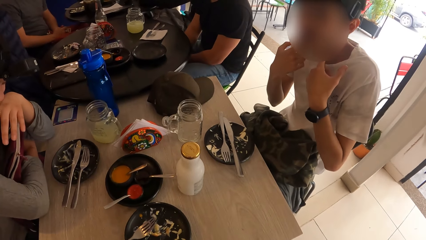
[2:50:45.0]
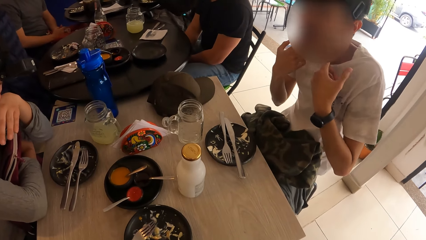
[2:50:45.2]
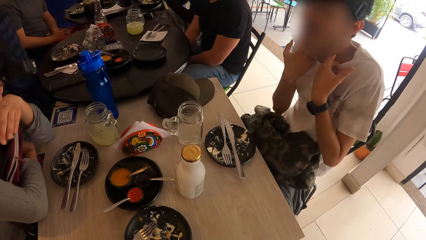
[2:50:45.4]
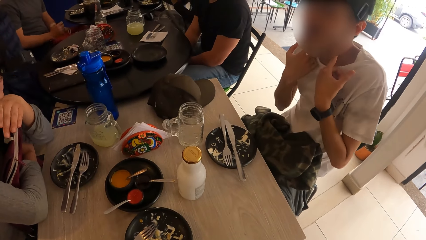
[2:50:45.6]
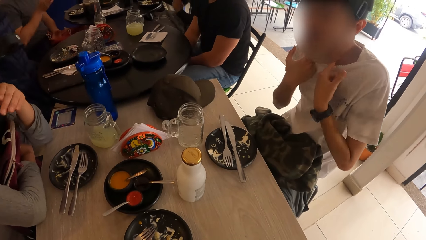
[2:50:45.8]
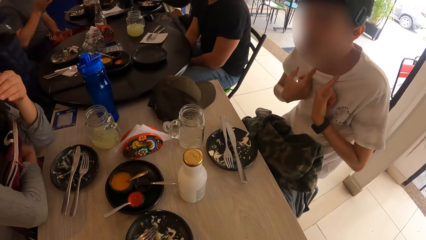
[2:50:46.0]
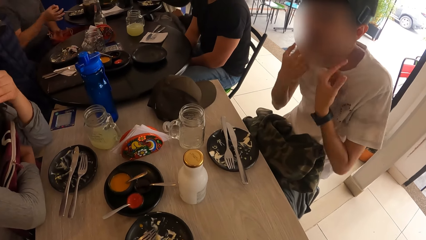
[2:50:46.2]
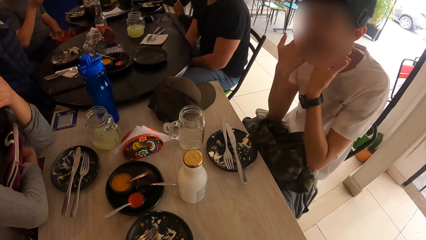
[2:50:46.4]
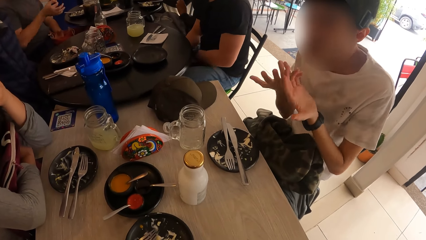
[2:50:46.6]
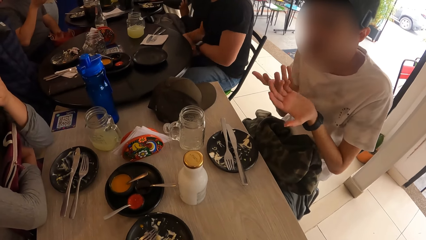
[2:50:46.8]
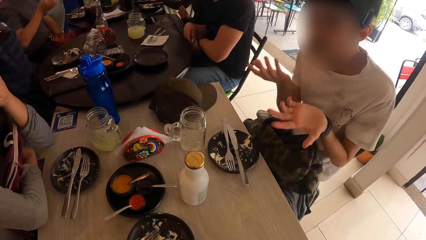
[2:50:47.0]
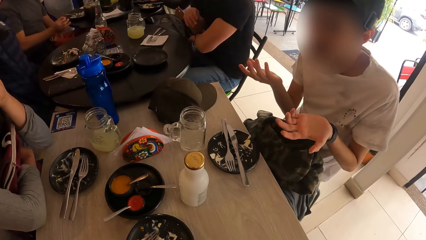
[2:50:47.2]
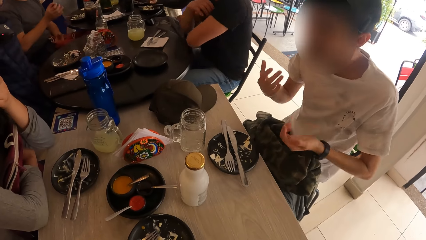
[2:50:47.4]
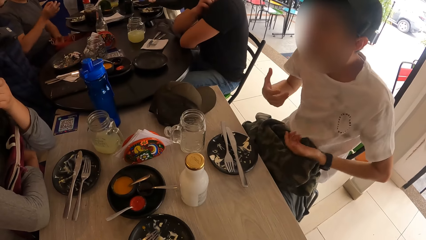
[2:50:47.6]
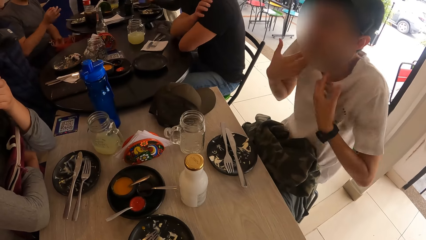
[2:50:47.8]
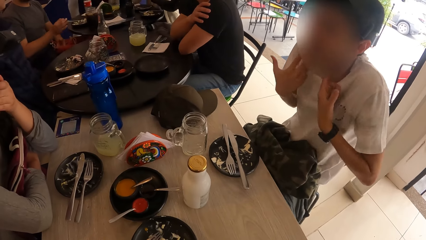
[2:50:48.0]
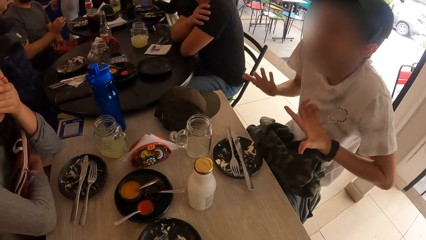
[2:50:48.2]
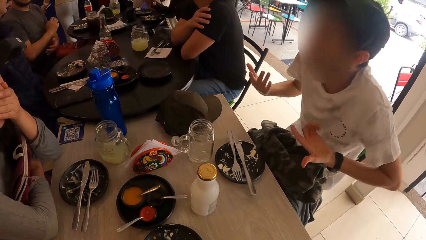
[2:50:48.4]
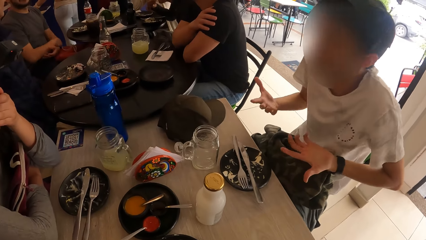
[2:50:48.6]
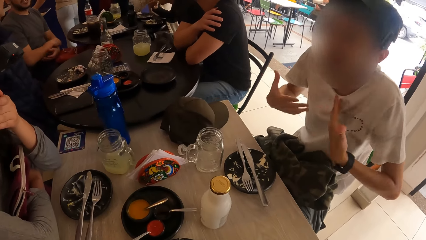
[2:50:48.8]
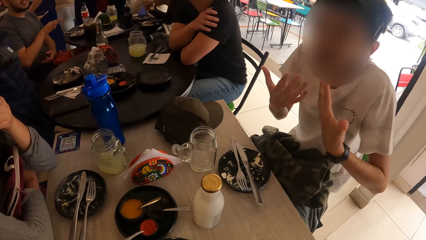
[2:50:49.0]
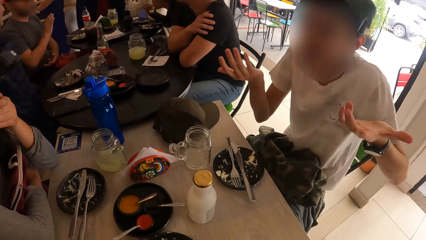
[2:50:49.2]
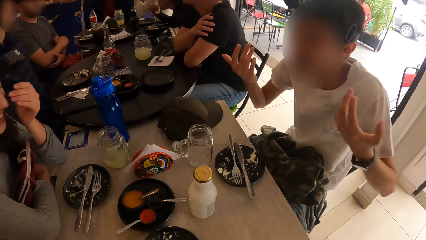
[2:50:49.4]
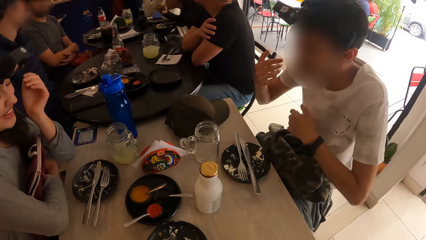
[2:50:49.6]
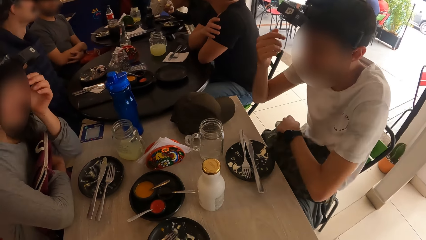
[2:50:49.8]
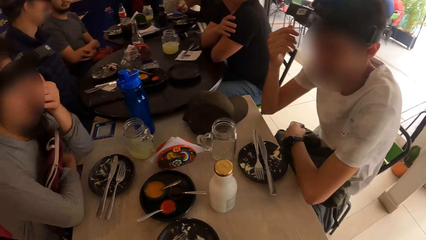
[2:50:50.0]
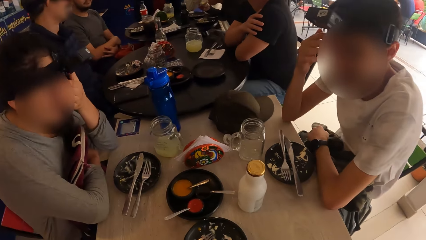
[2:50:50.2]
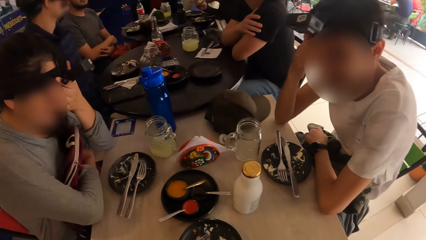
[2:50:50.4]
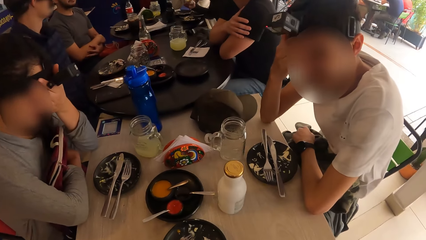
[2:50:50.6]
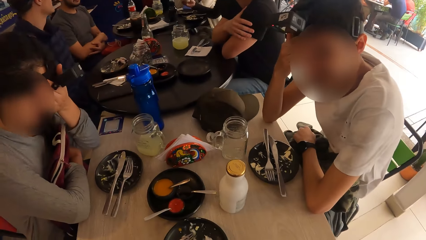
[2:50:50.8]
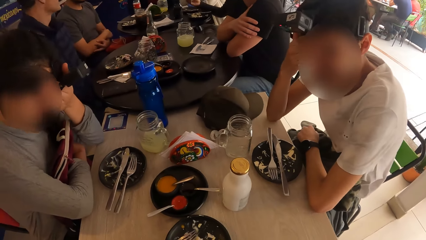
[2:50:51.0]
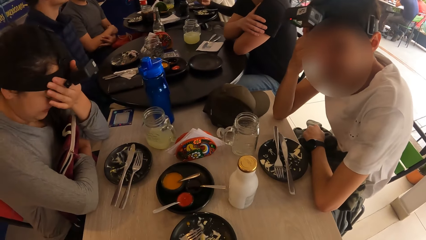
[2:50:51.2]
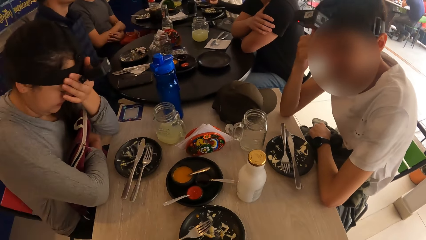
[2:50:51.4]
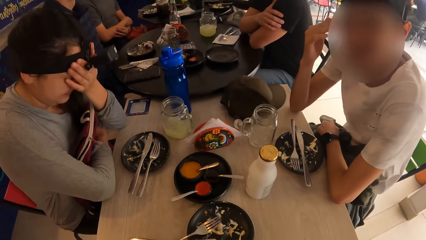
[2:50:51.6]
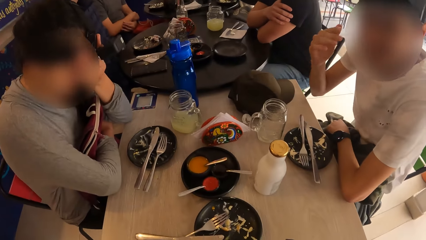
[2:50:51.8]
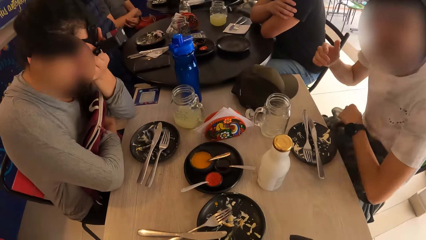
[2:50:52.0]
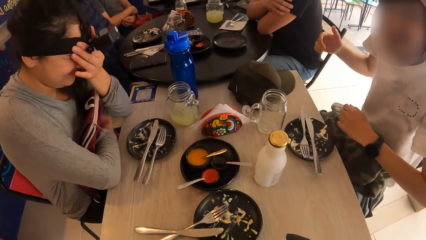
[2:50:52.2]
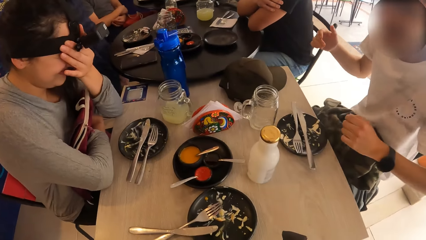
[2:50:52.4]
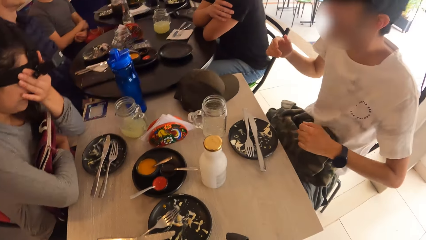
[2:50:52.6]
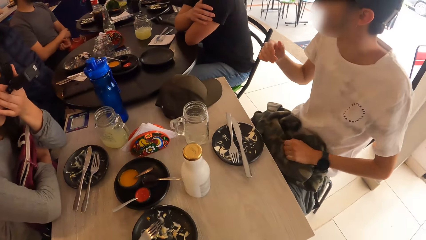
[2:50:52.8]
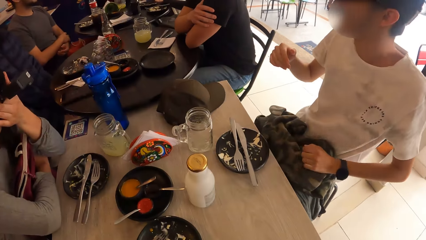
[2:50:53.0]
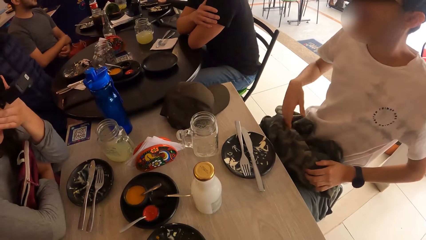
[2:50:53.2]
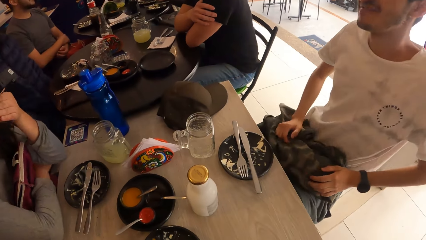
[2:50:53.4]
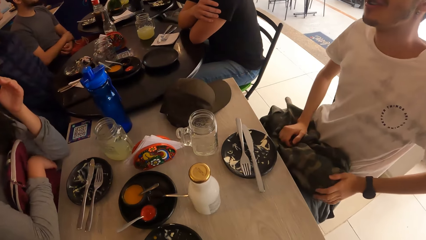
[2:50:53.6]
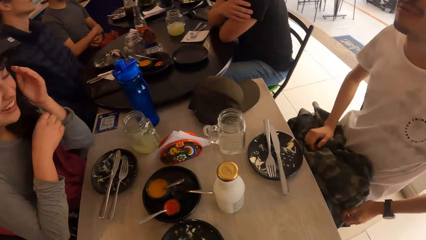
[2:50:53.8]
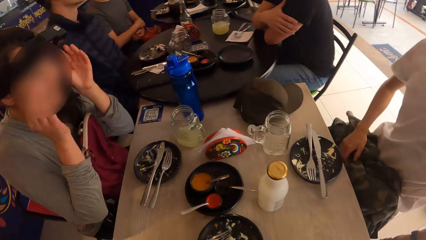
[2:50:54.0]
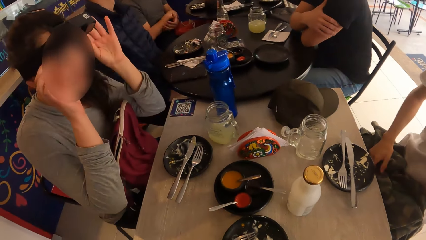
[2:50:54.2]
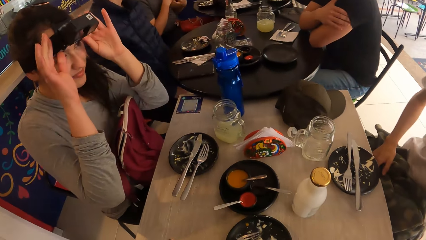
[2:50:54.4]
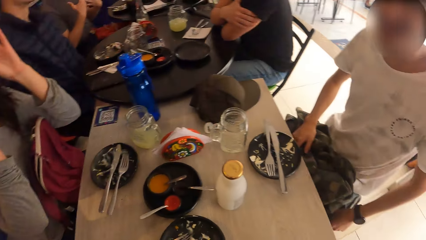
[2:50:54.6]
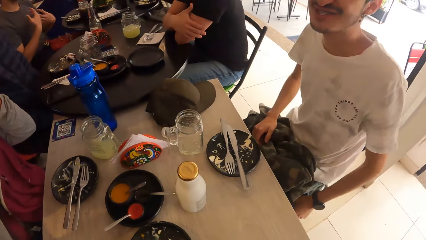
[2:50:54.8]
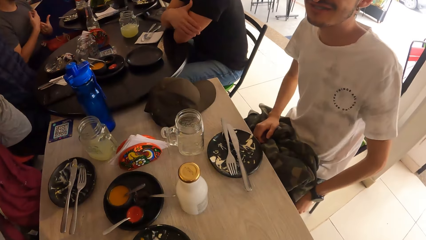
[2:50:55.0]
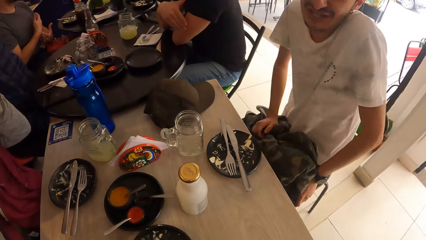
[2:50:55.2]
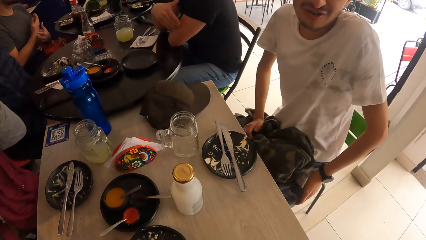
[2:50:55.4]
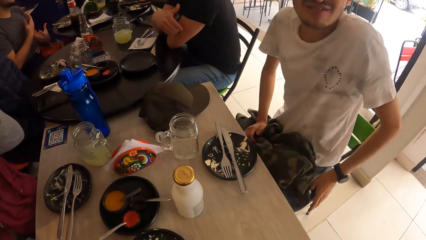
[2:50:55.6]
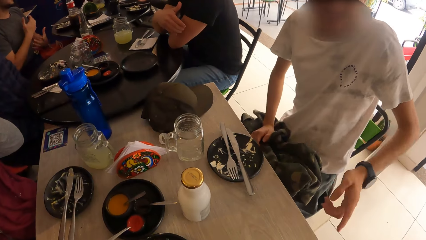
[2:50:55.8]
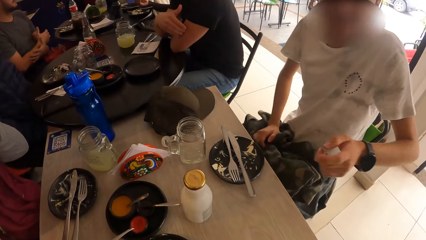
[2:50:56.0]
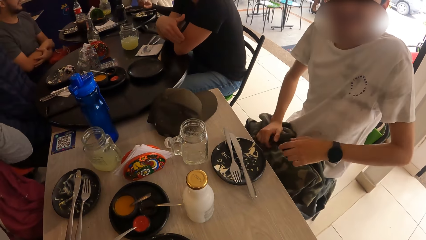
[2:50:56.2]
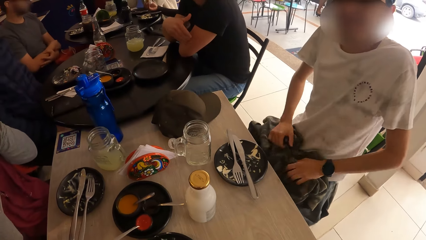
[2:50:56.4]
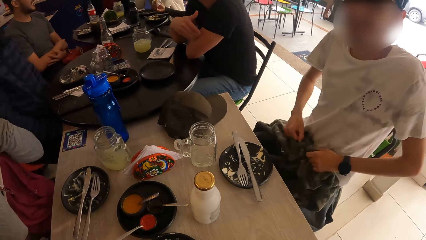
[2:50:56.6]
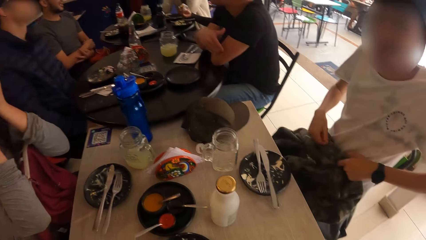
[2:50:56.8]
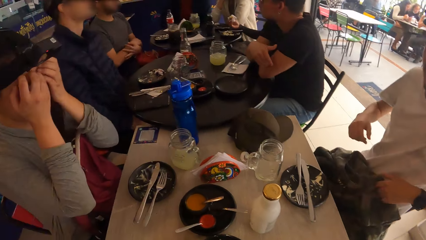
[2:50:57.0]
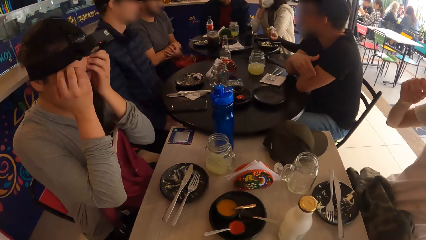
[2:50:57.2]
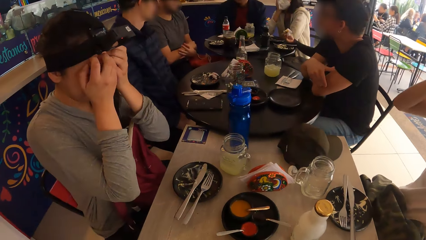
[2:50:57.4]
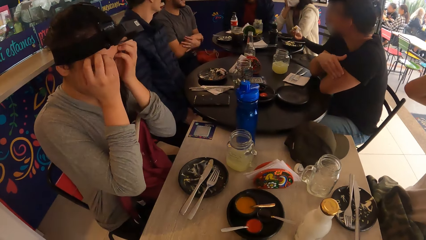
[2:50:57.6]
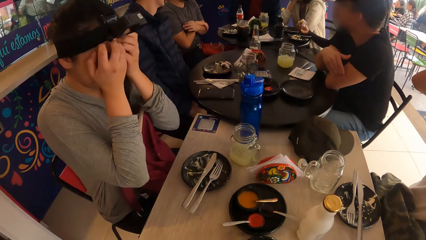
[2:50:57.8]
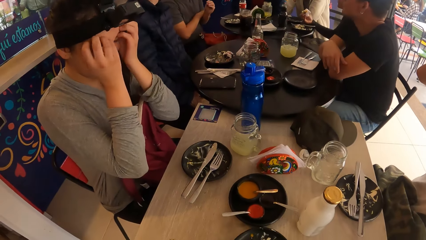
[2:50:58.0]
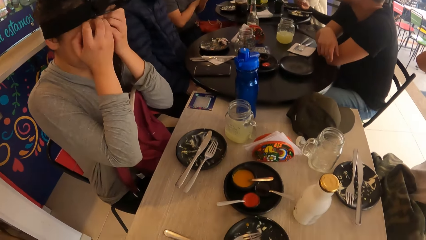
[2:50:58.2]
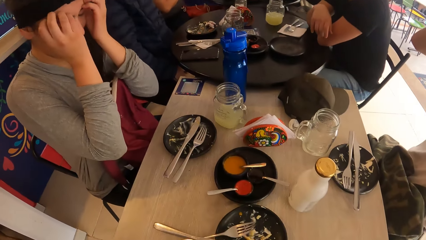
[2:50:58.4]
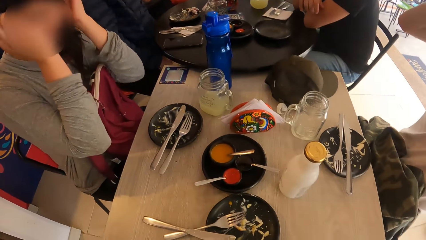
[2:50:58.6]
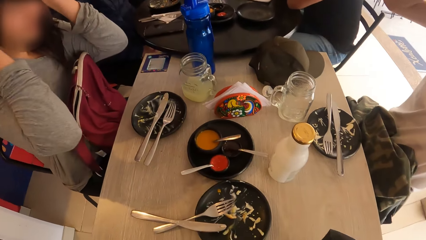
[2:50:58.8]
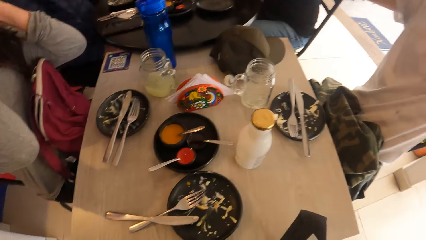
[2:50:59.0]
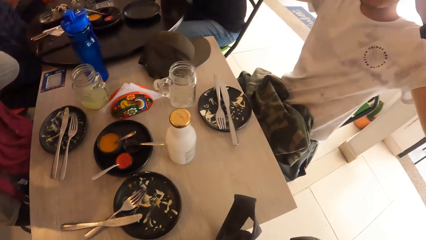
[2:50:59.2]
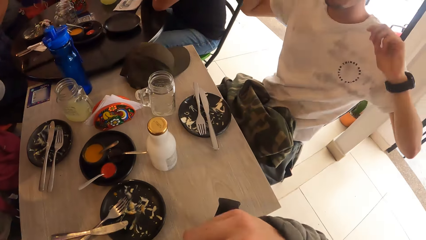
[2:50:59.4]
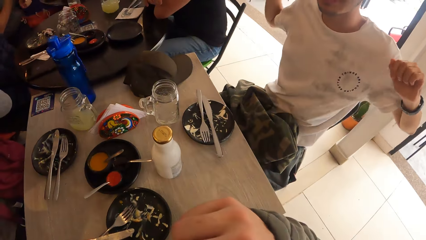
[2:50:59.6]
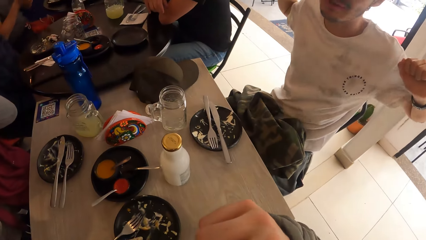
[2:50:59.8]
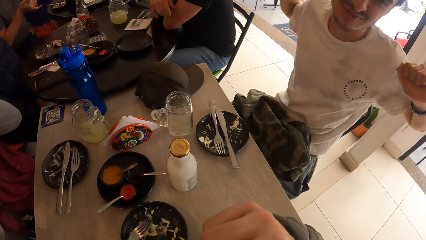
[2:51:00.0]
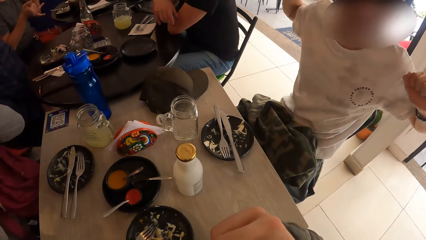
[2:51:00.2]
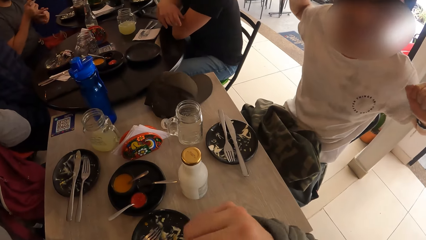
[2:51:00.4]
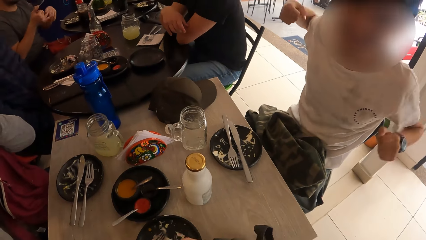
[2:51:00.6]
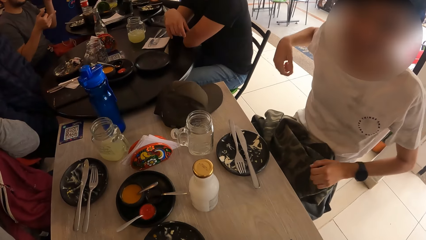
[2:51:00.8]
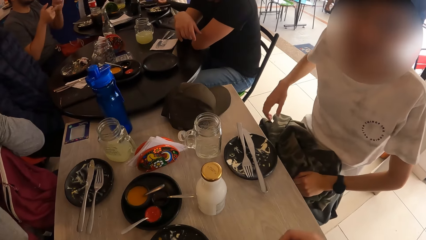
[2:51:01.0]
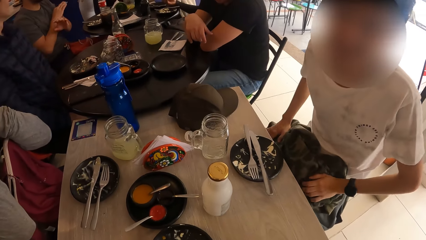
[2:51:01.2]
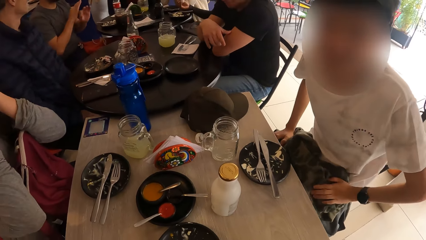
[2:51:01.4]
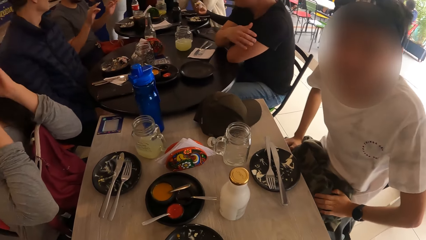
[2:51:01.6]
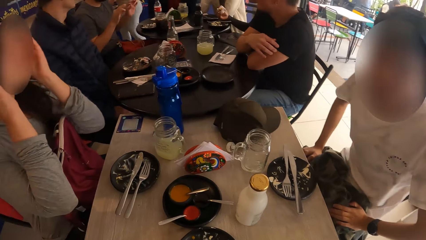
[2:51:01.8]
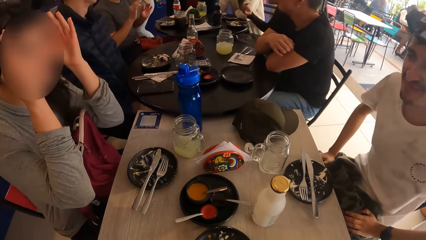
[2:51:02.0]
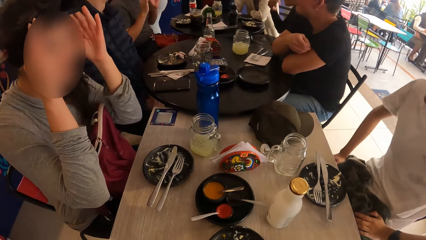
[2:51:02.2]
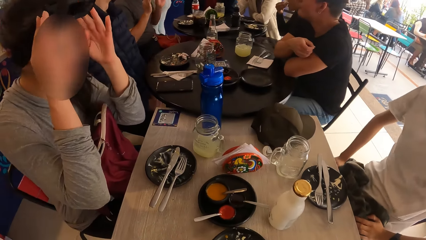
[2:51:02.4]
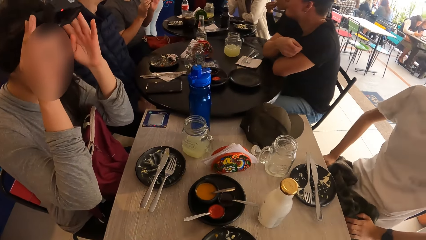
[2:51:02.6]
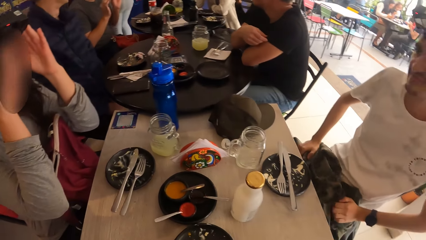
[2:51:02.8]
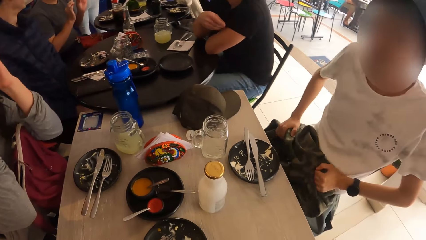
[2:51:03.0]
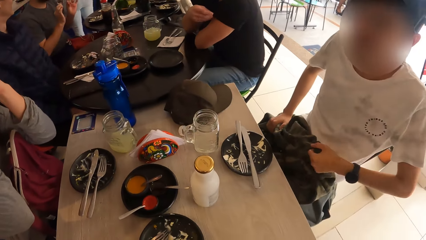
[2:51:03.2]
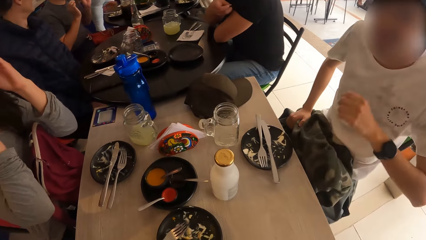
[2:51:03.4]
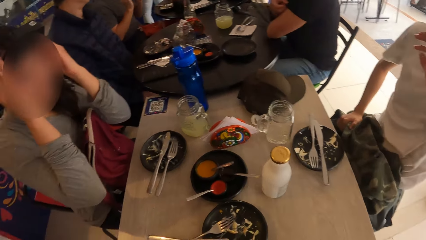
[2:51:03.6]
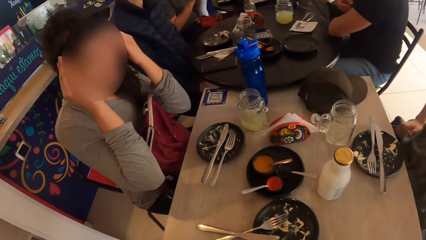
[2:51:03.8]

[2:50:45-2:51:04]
The man rests his hands on the table with his head in his right hand. The woman adjusts a camera on her head with her left hand. The man gesticulates with both hands. The man holds the bag on his lap with his right hand. The camera wearer looks around. The woman adjusts the camera on her head with both hands. The man adjusts himself on the chair. The man adjusts the bag on his lap with both hands. The man gestures to the camera wearer. The woman scratches her forehead with both hands. The camera wearer looks around. The man gesticulates with both hands. The man rests his left hand on the bag on his lap. The man rests his hands on the bag on his lap. The woman adjusts the camera on her head with both hands. The man adjusts the bag on his lap with both hands.
